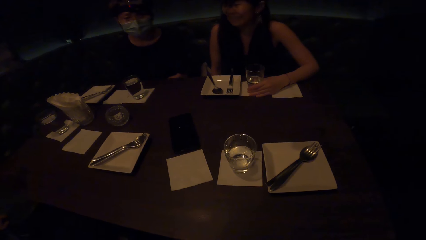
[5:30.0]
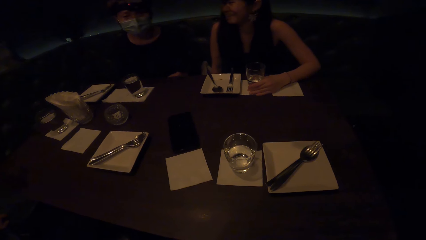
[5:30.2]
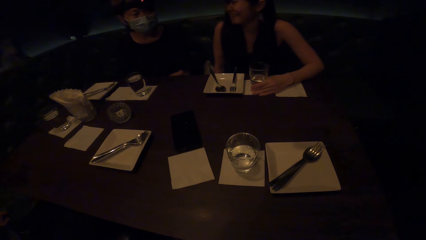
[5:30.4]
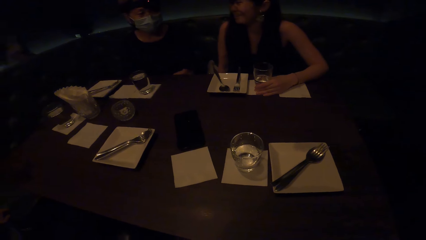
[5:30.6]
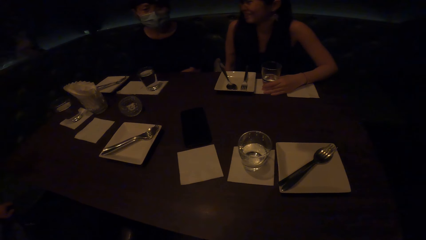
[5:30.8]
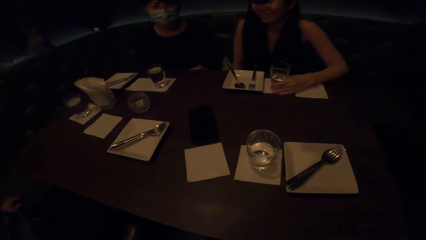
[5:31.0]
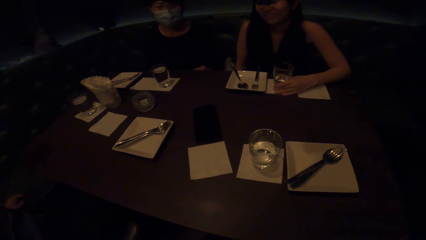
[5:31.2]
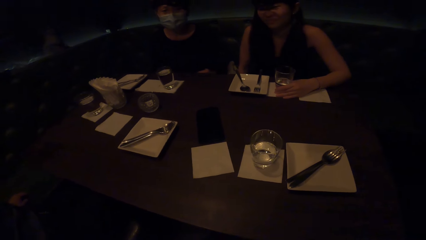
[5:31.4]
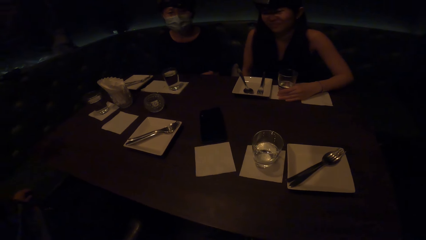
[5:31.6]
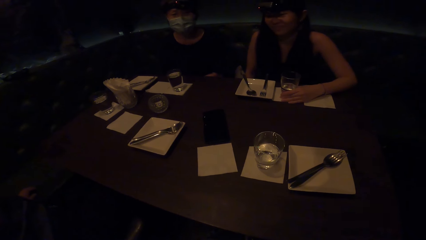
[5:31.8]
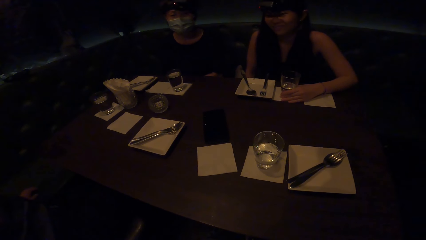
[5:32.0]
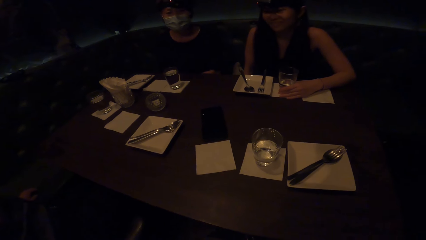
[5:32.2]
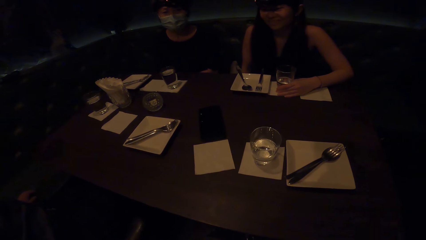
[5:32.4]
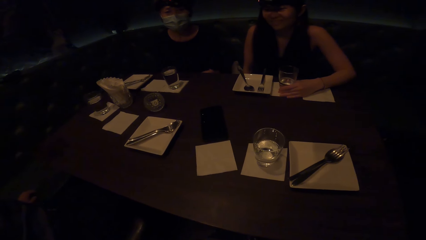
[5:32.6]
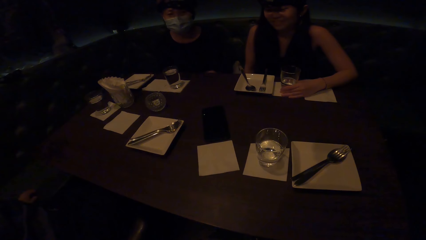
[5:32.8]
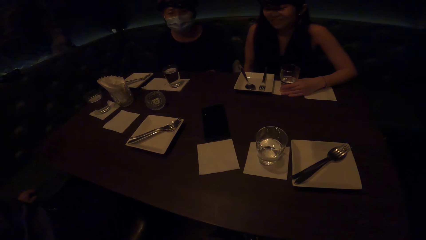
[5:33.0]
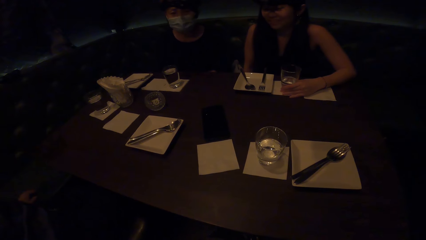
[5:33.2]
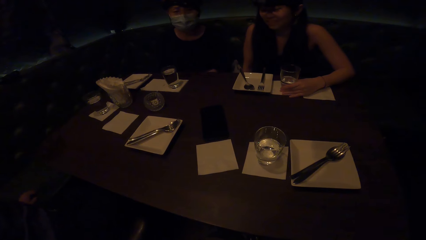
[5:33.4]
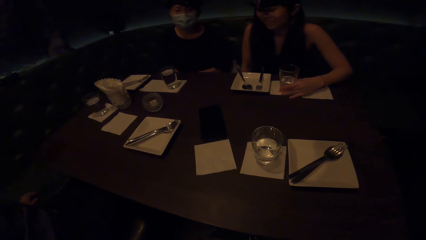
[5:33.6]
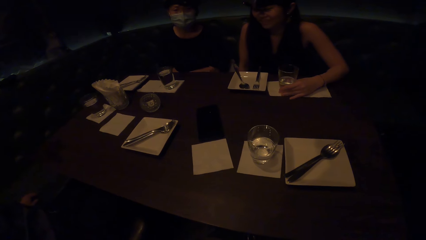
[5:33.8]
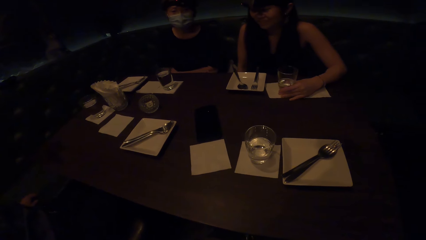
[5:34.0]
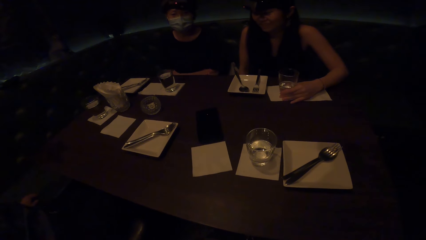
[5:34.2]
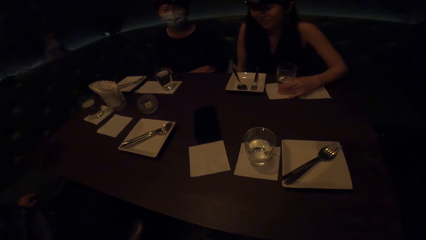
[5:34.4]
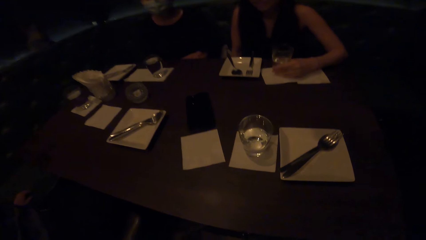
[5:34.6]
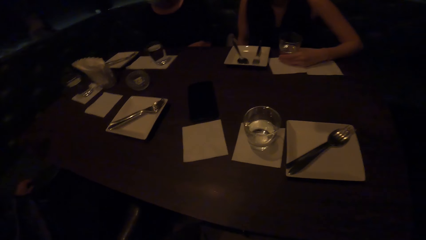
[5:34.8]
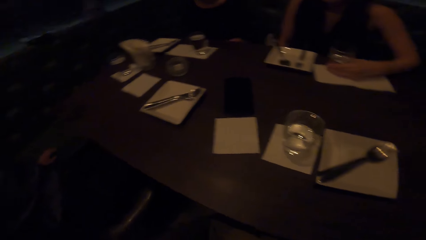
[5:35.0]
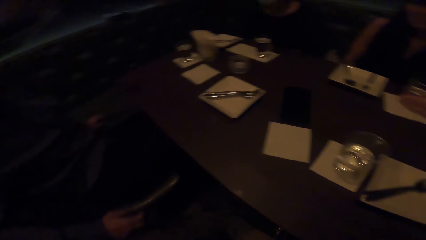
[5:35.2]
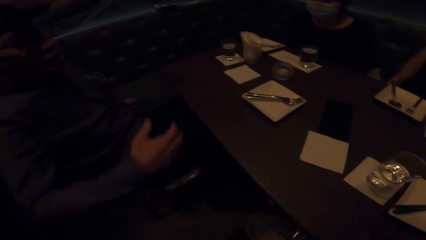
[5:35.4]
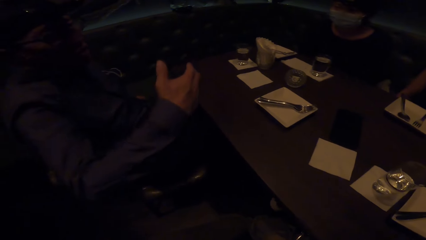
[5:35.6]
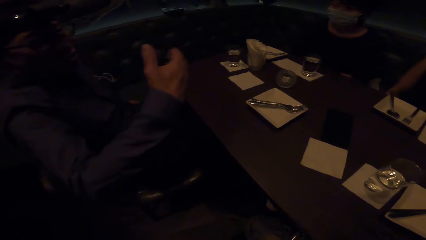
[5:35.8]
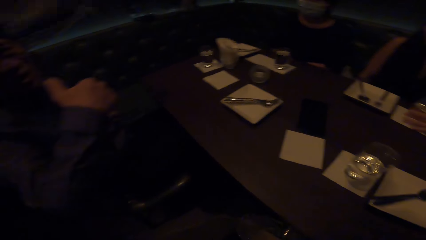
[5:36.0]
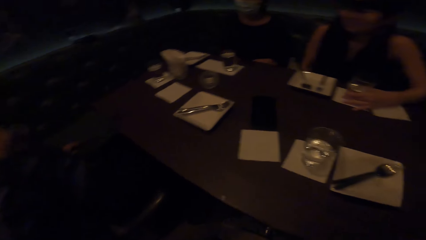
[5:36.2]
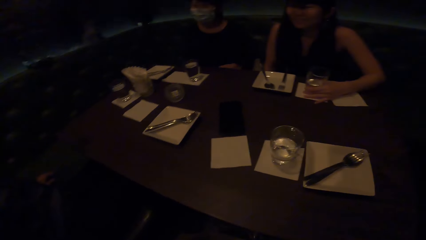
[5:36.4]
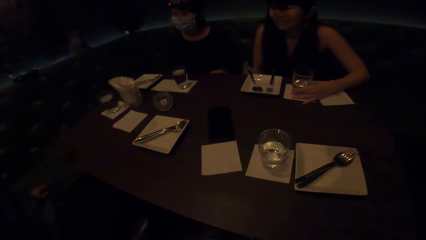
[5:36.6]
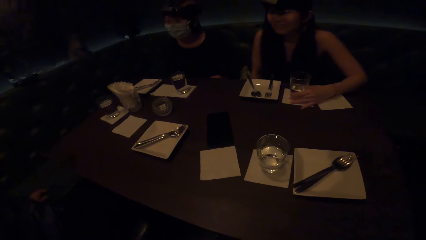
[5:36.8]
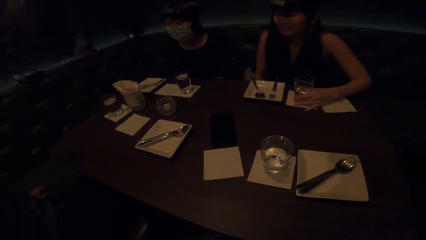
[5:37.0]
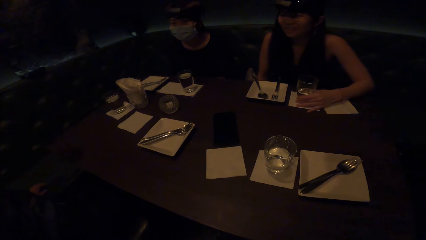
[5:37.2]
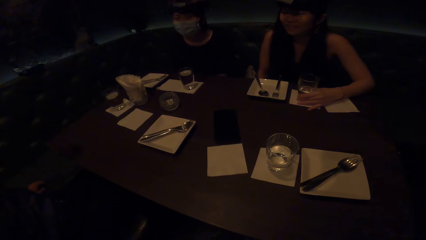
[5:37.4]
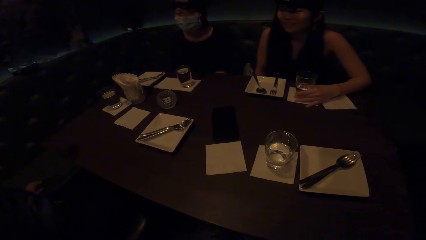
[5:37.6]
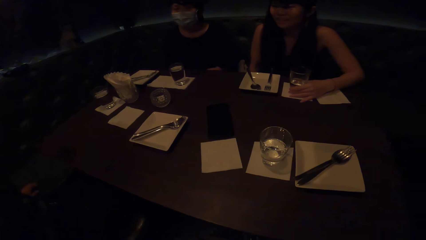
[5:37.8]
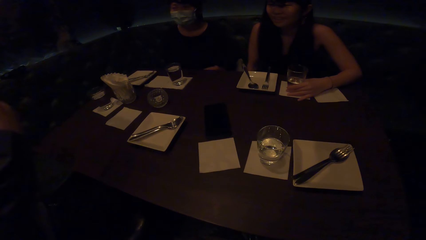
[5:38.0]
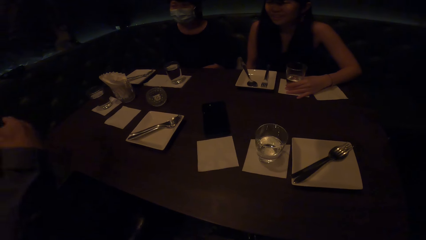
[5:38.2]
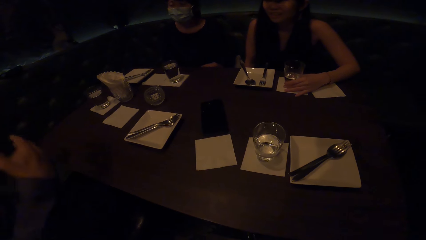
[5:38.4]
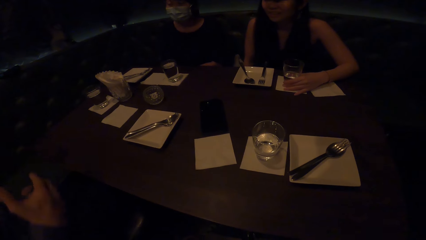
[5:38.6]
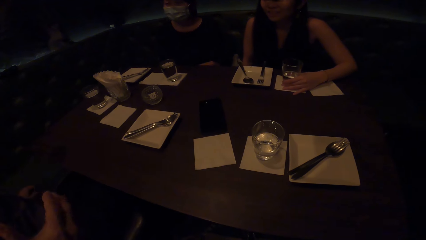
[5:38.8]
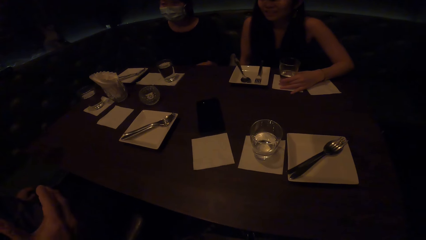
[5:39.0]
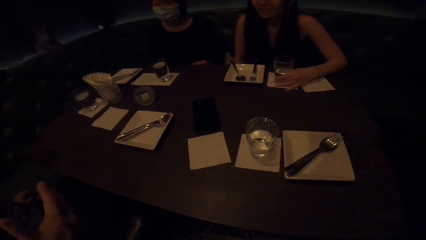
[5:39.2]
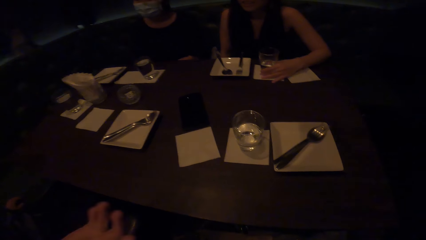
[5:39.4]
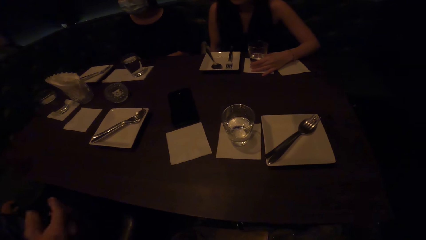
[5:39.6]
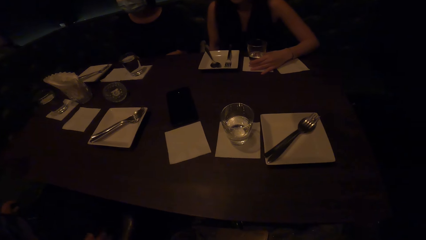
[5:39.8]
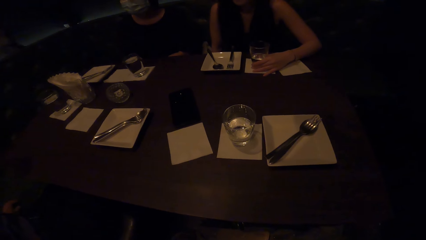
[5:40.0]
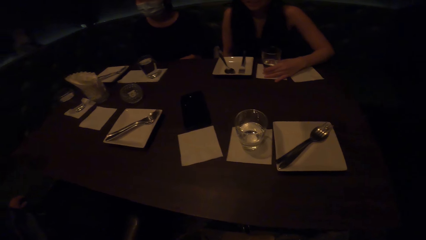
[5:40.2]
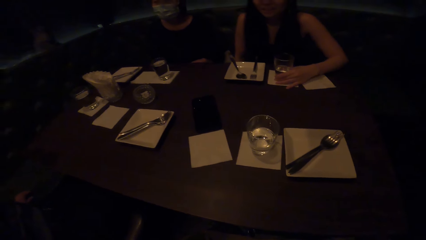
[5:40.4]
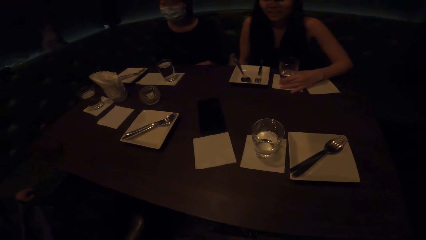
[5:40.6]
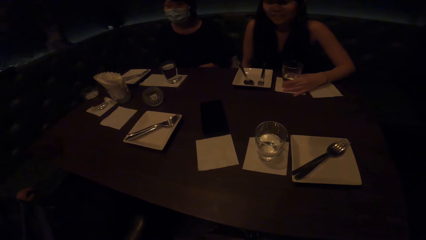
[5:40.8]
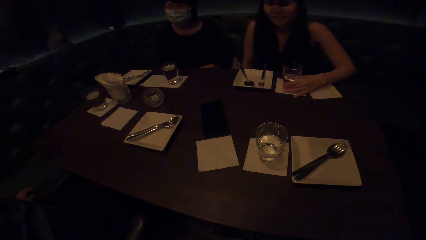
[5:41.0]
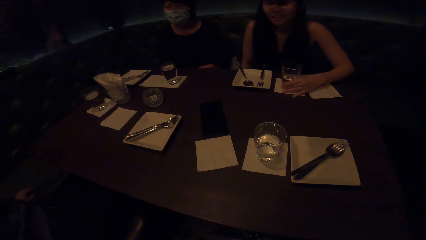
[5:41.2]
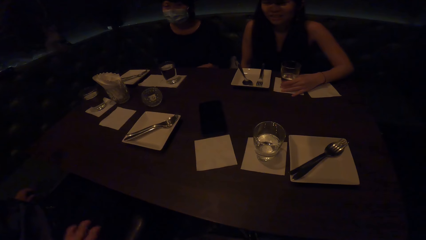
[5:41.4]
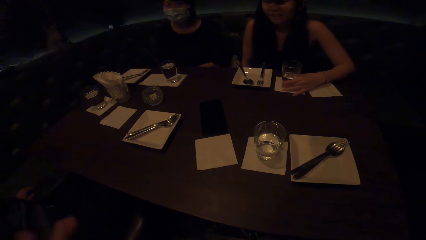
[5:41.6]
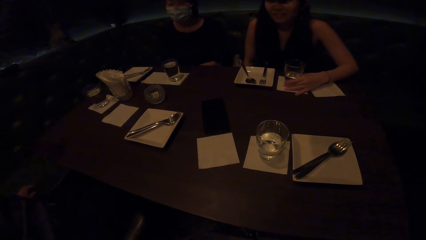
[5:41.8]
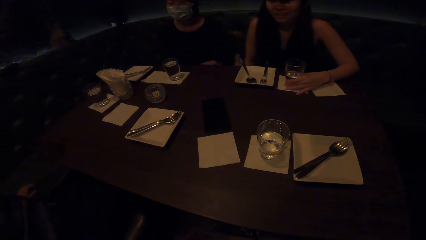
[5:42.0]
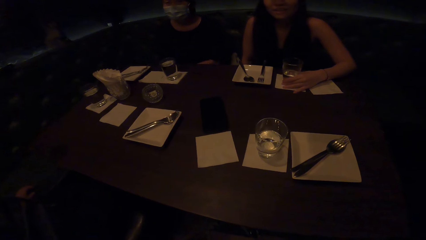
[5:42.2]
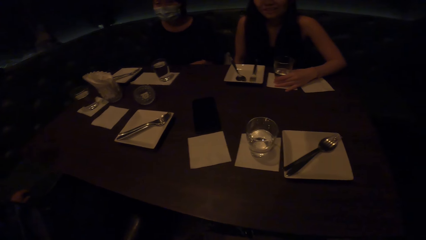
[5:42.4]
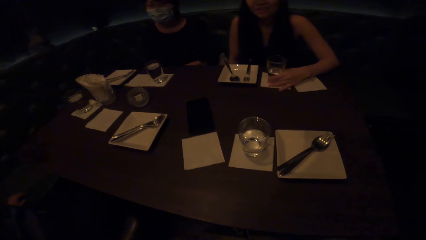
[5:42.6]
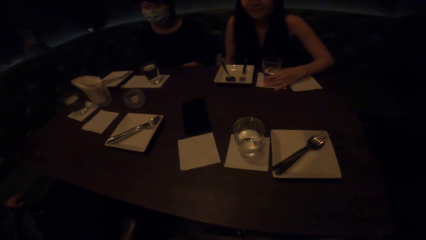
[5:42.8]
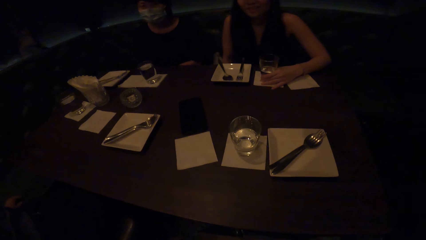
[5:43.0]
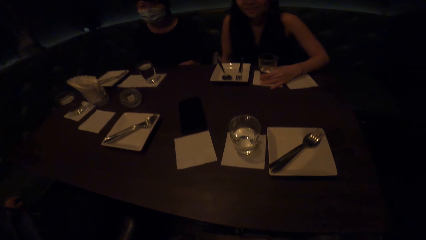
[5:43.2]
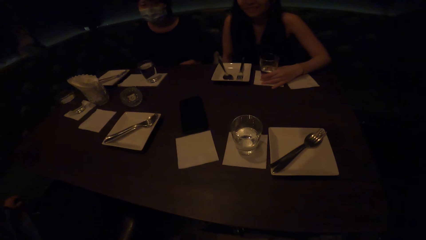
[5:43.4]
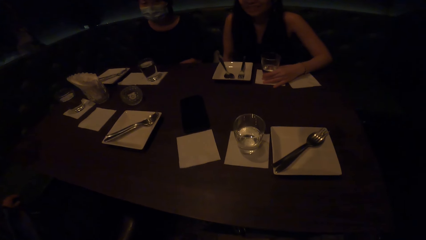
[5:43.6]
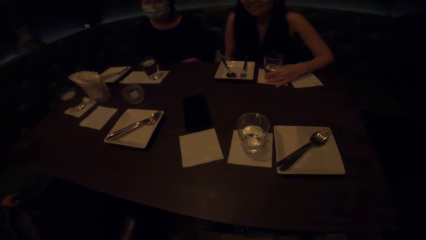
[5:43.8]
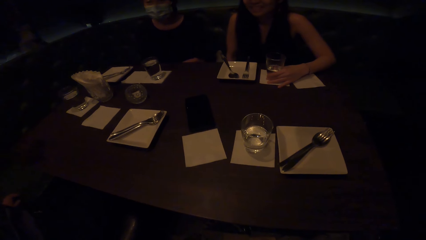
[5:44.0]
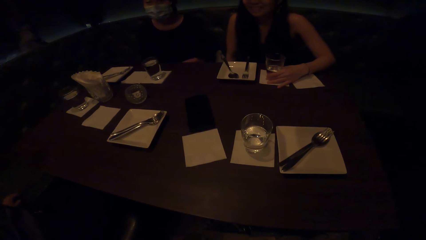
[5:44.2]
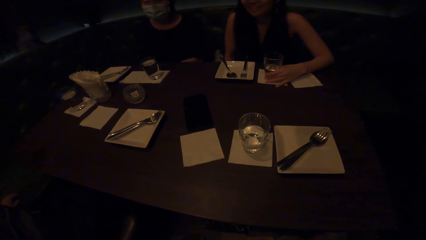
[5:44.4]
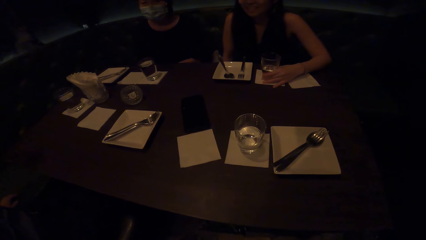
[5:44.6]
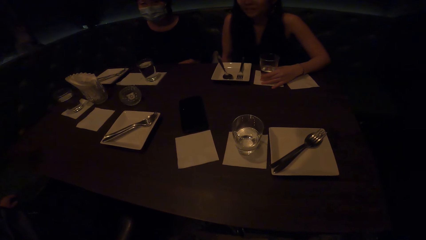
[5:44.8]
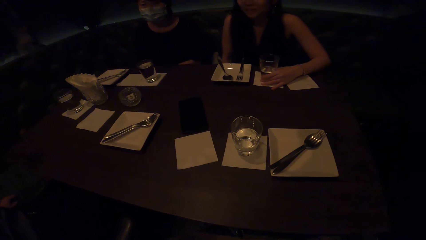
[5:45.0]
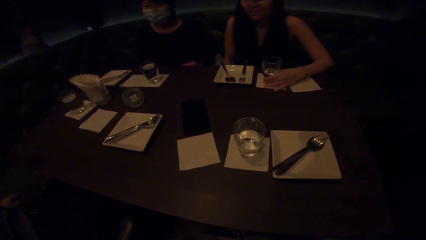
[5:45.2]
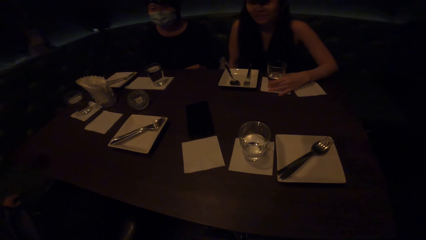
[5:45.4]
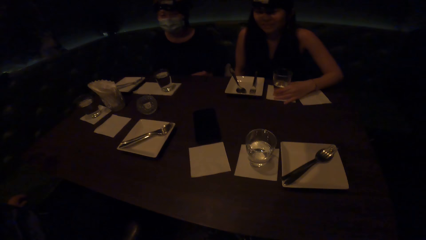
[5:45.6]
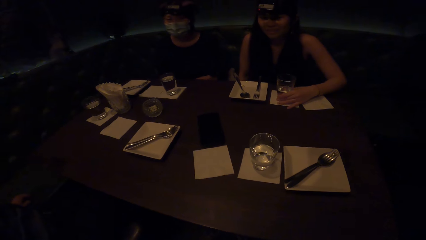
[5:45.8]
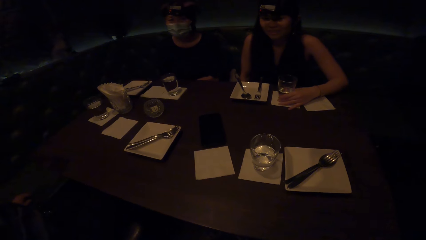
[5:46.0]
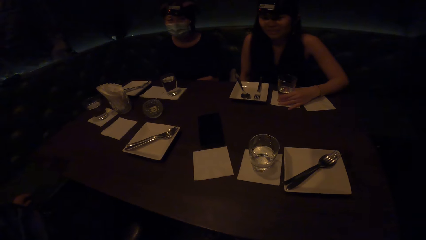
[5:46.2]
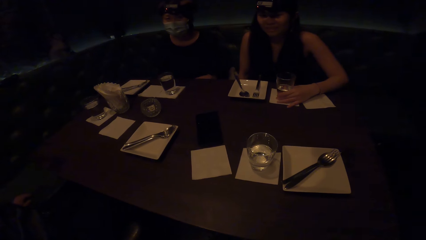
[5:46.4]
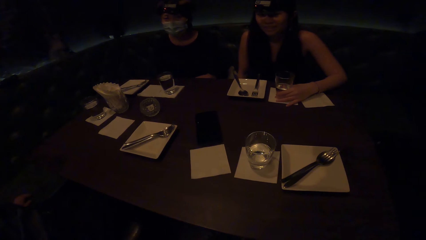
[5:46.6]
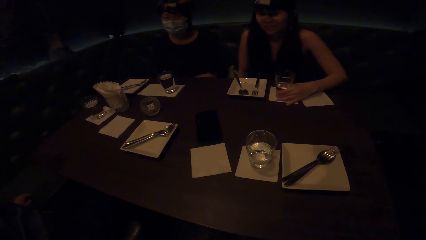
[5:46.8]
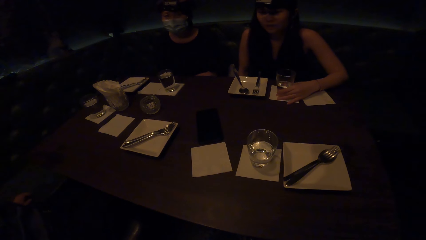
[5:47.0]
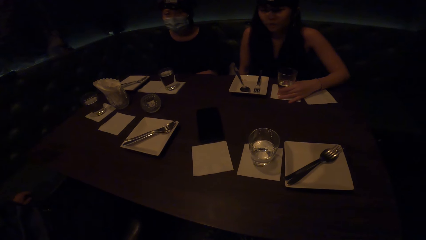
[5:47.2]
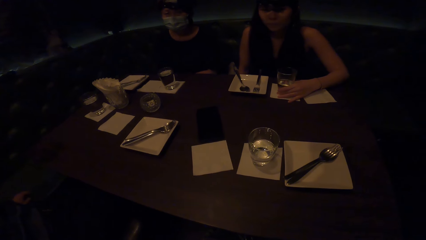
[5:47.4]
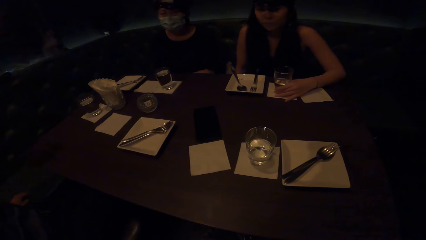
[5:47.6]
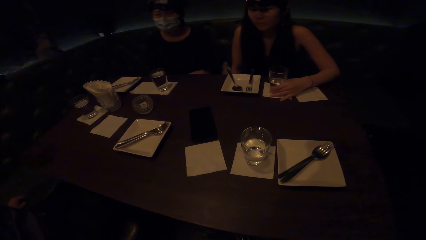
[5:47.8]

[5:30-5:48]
A woman interacts with the camera wearer. The woman moves the glass. A man interacts with the camera wearer. The man does a hand gesture.
